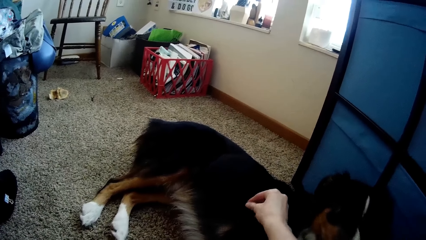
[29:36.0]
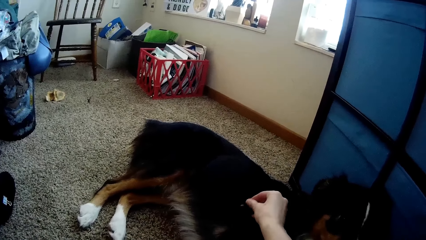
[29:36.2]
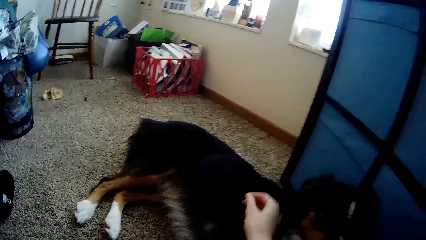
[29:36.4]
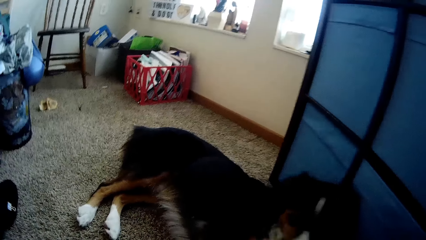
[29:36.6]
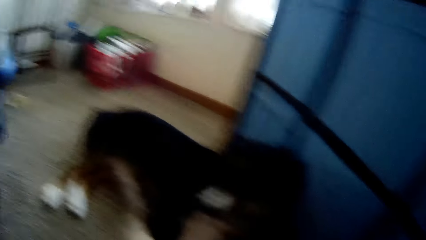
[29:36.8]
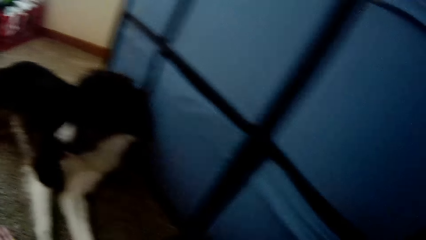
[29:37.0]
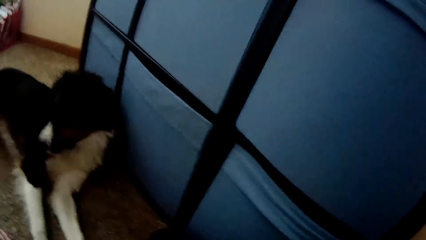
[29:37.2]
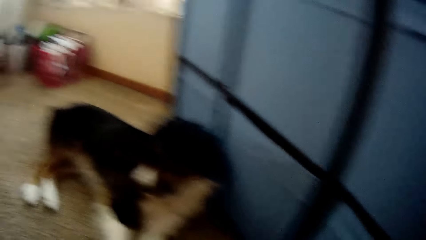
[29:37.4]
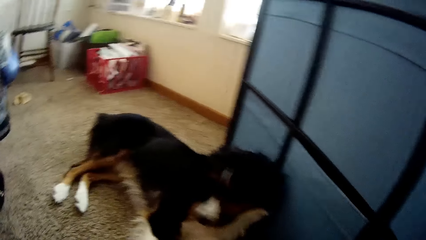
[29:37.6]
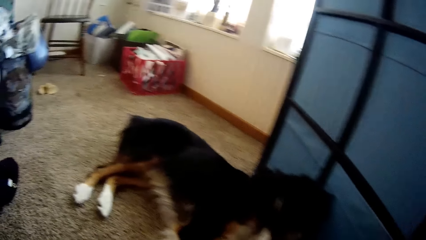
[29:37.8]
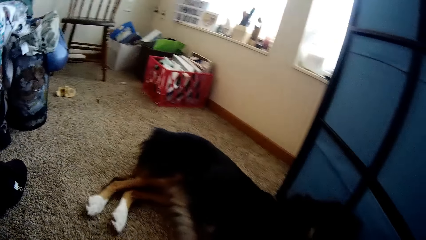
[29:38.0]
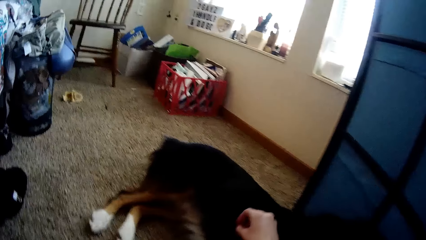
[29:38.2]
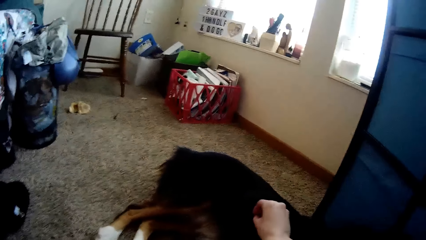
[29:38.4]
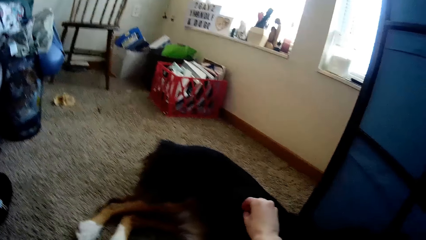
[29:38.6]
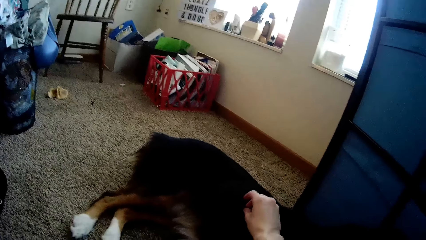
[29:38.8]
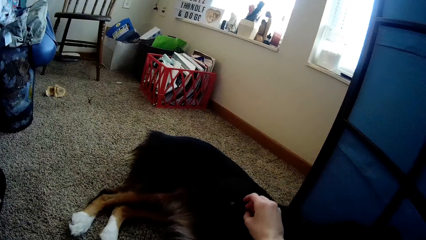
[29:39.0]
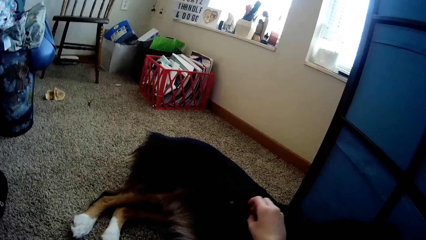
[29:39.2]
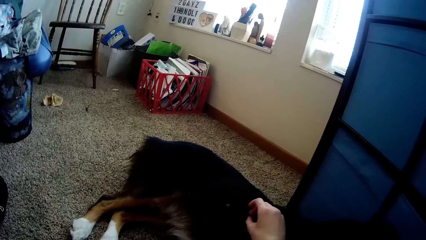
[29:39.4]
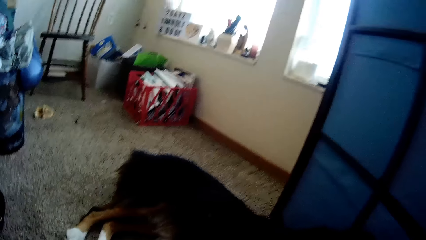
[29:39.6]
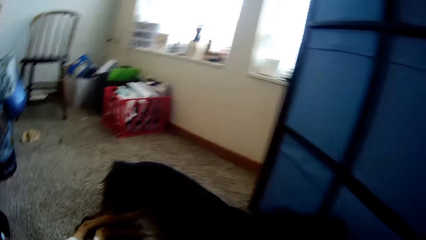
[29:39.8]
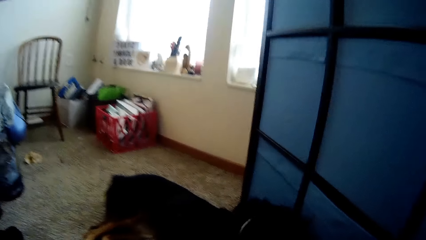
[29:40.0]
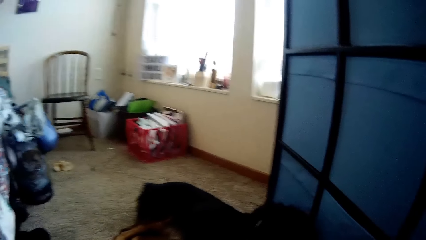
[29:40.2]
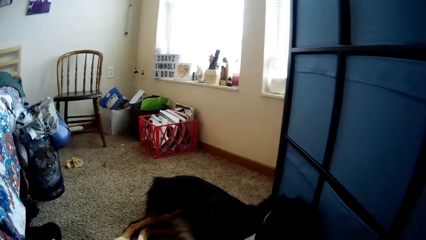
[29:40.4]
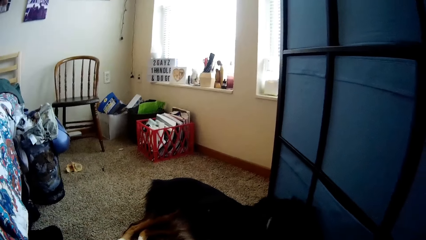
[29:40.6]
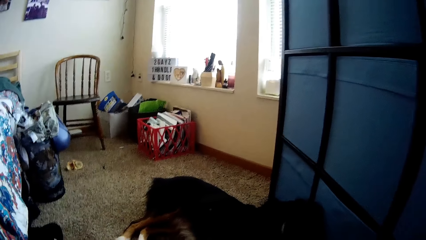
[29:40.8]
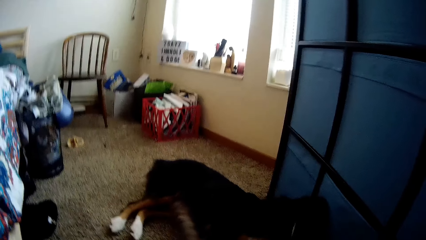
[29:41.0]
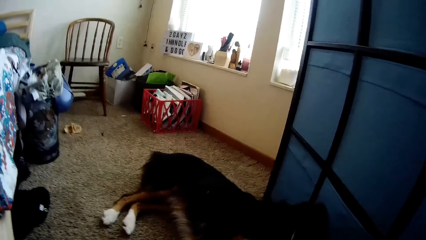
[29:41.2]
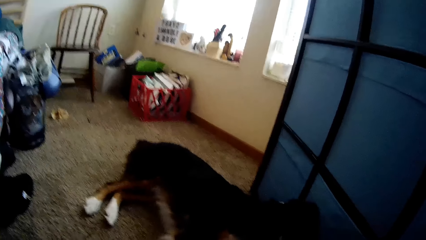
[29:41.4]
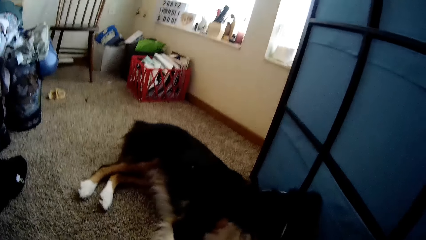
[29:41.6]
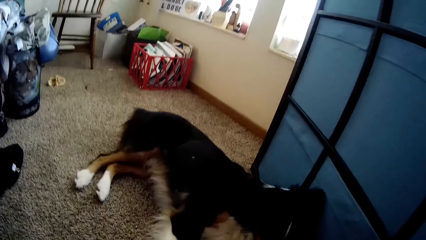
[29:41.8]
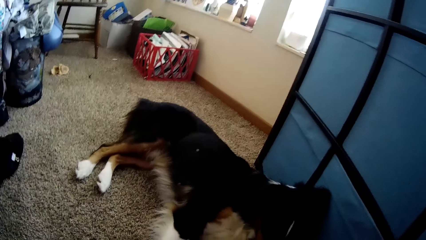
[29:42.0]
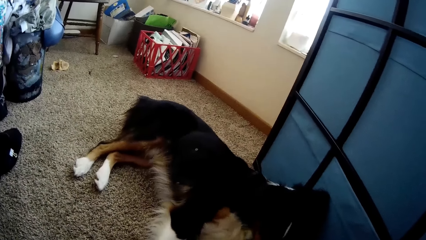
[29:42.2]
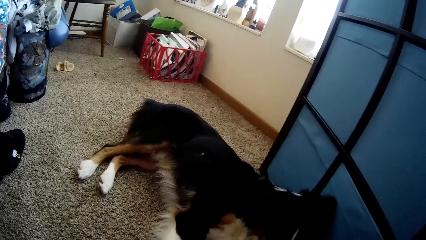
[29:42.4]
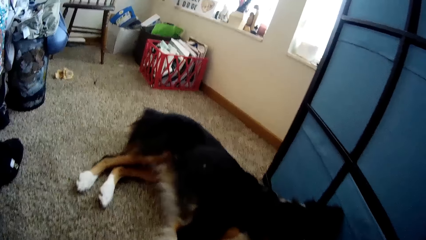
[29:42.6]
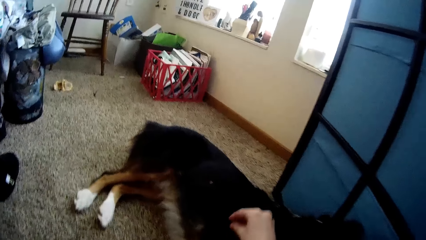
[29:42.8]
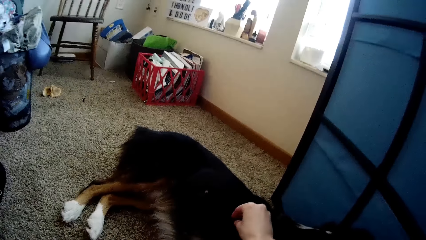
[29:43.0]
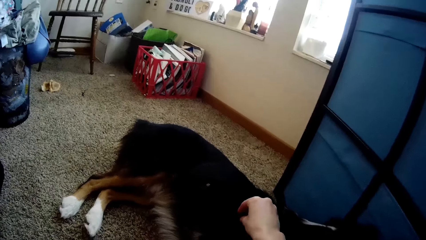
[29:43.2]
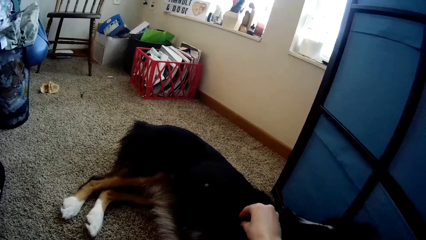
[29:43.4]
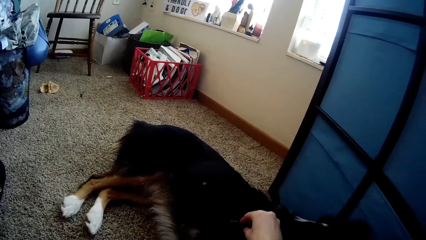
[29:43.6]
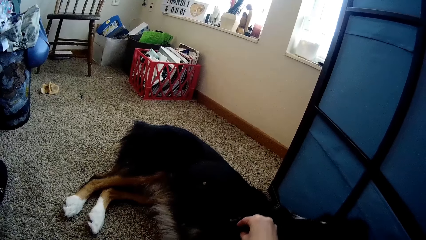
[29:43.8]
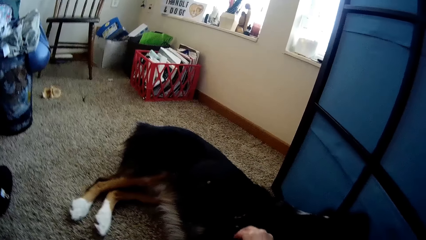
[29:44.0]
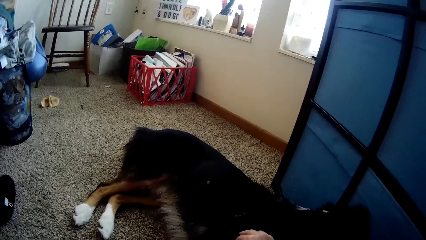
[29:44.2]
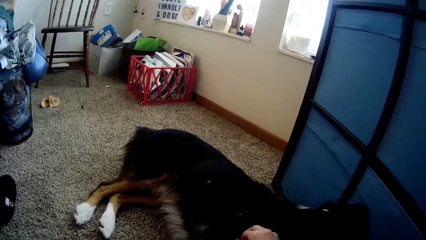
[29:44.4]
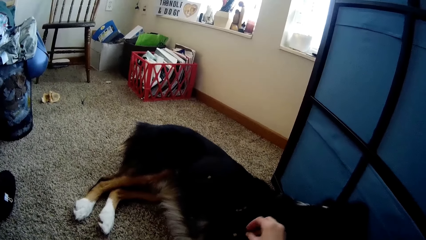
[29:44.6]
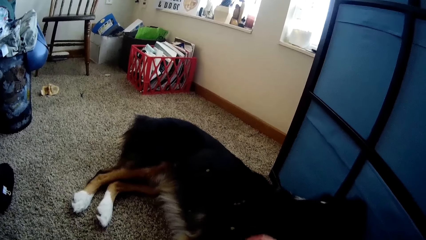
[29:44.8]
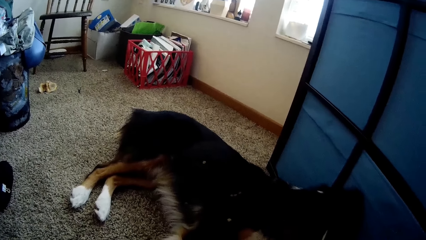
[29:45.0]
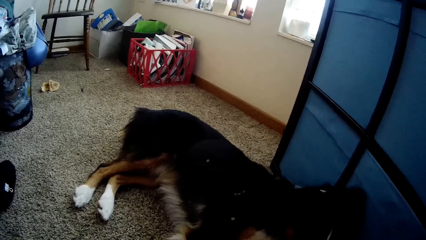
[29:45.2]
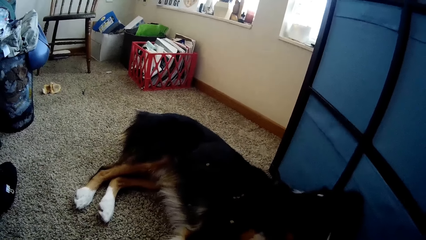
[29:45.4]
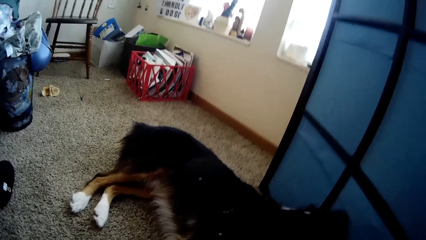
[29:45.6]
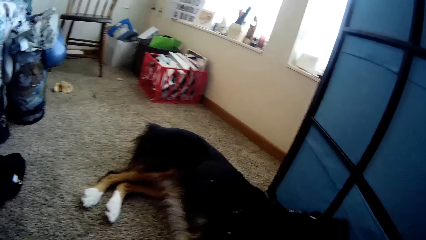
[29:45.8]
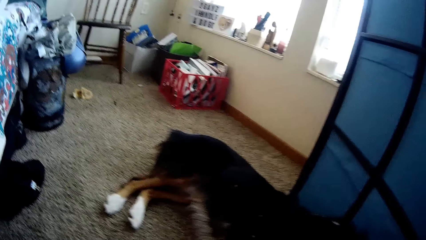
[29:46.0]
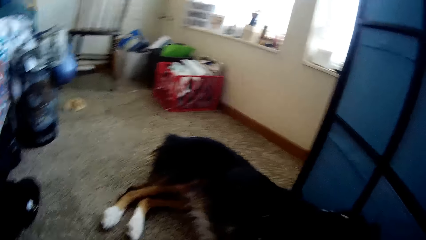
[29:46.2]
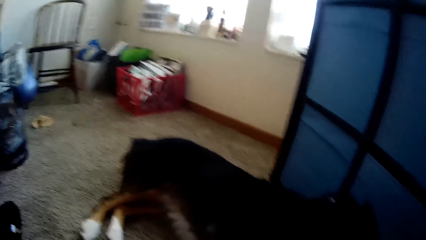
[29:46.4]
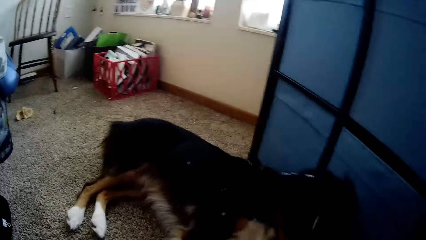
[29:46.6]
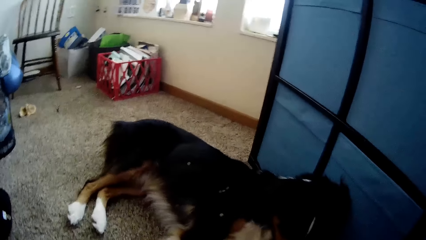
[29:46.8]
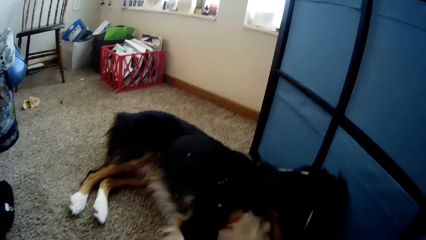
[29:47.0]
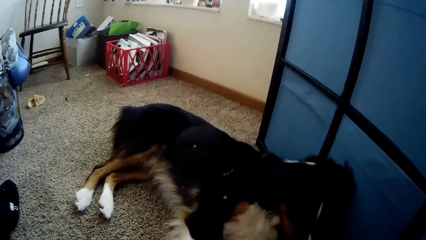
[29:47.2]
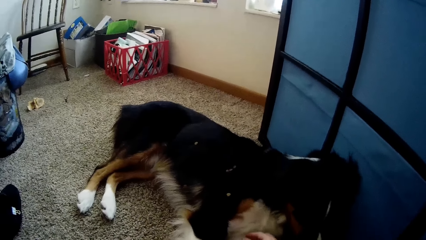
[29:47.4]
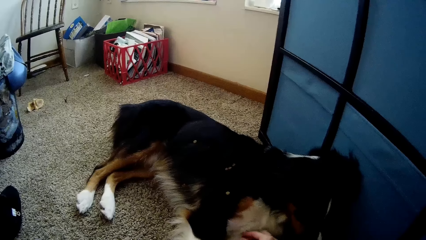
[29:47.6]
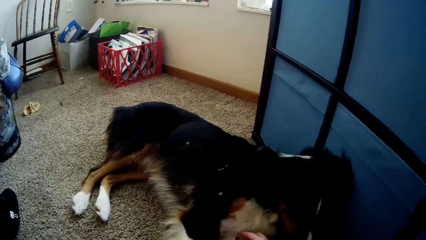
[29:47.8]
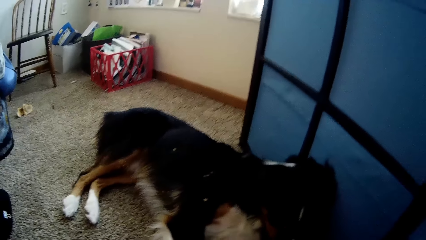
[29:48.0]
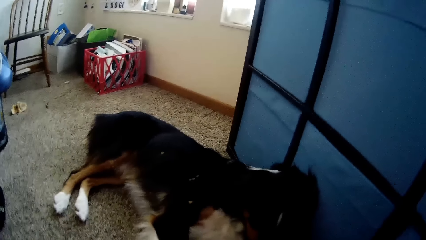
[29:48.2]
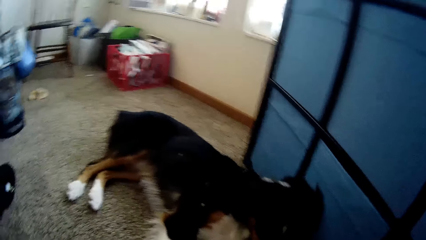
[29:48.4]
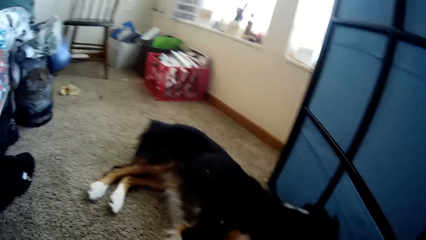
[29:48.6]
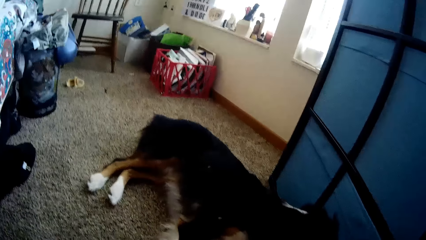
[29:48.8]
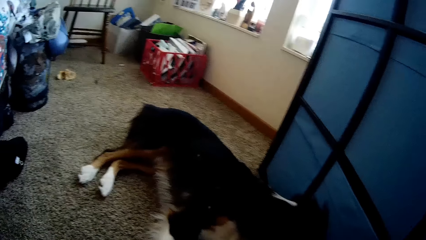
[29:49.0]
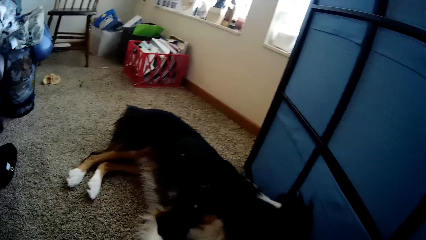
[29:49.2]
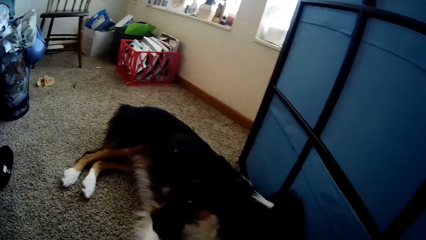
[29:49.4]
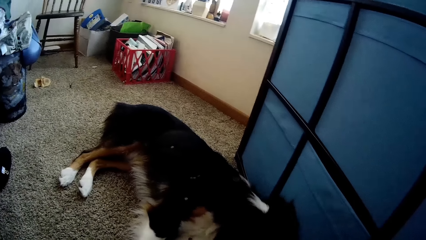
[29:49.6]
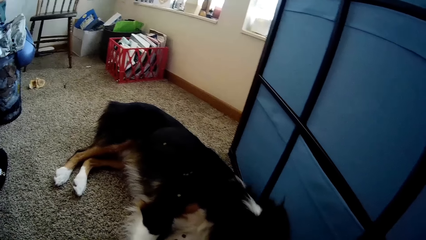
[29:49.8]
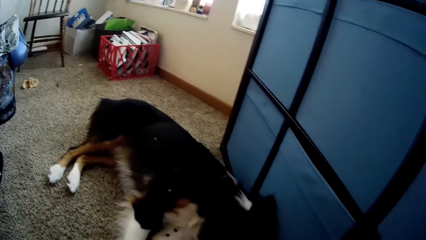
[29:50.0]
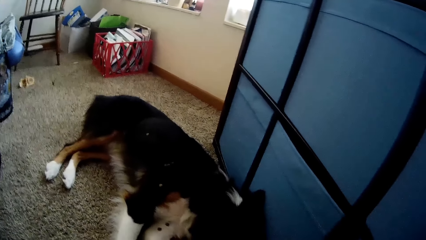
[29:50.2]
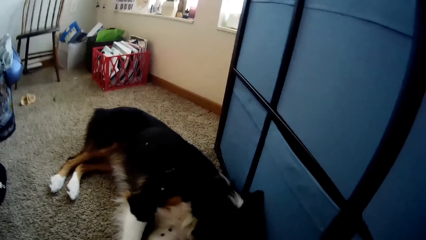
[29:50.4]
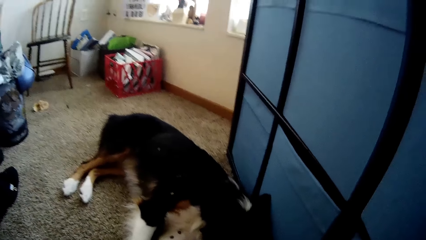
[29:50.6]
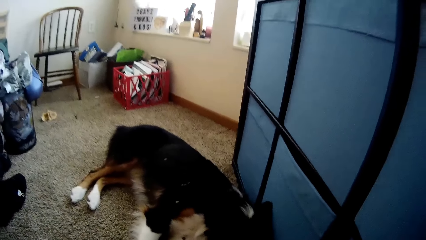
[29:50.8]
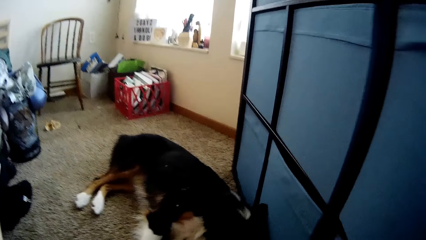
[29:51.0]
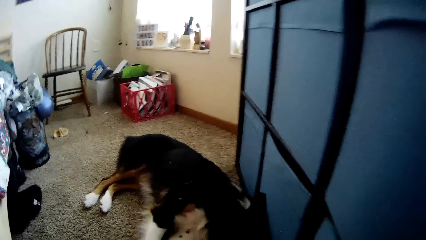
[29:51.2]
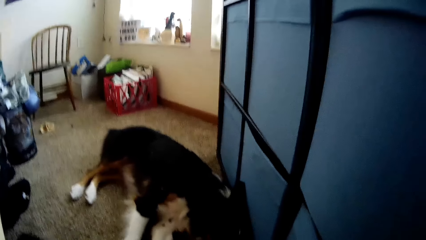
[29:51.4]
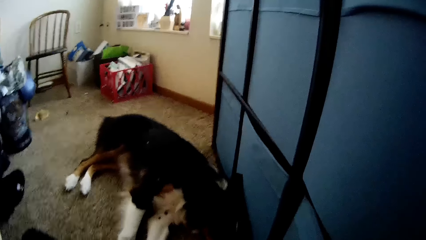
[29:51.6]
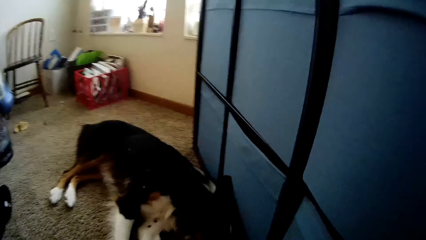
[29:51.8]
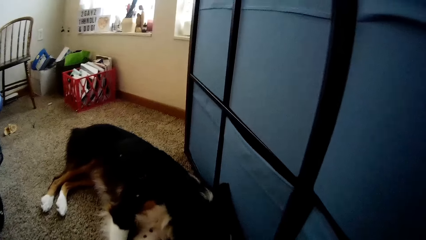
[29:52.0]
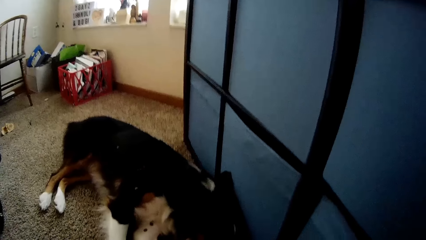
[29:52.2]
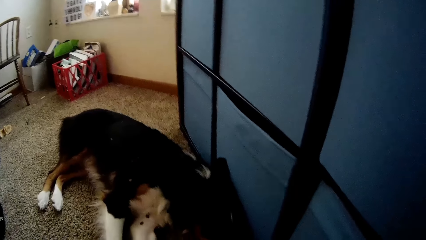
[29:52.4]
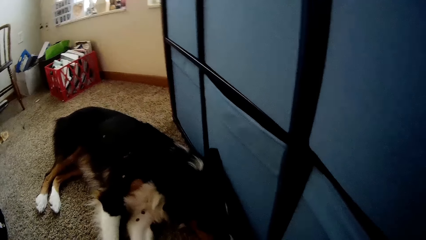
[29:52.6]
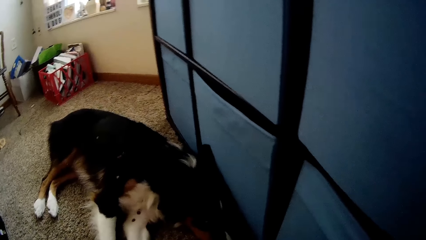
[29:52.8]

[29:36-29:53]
The camera wearer touches the dog with her right hand. She puts dog food on the dog. She puts dog food on the dog again.
